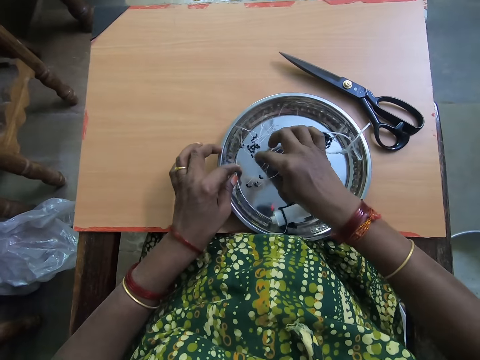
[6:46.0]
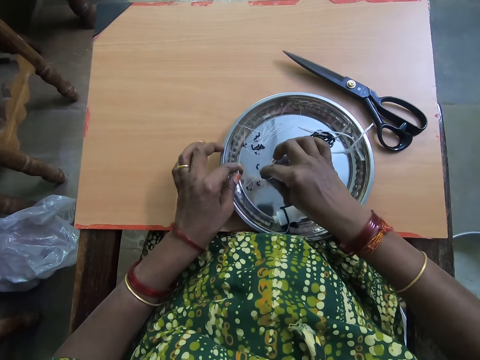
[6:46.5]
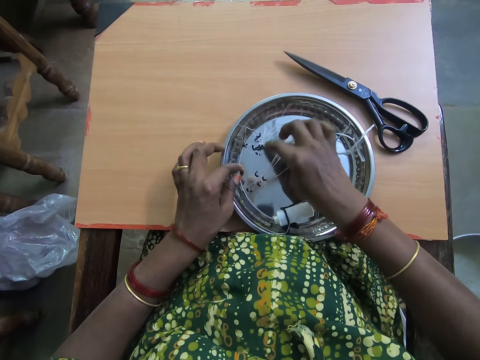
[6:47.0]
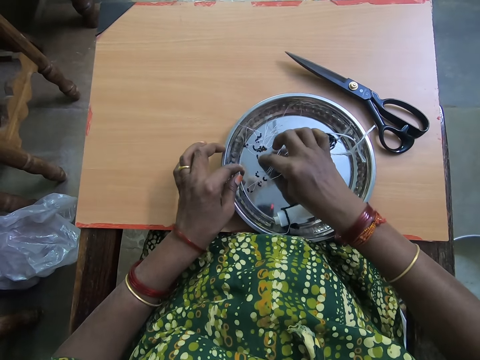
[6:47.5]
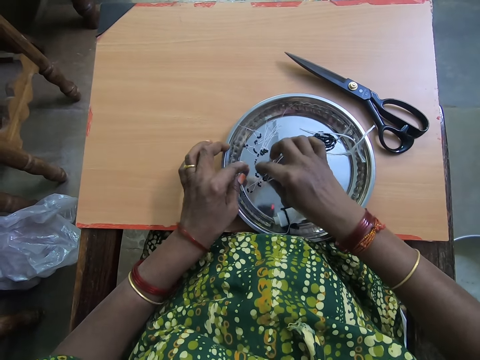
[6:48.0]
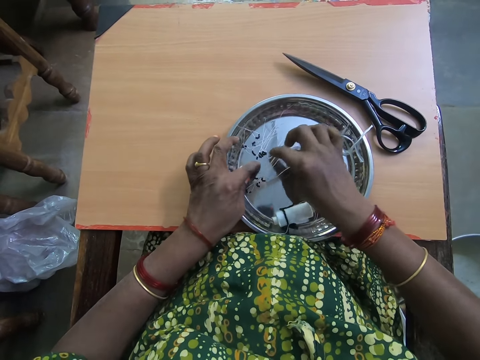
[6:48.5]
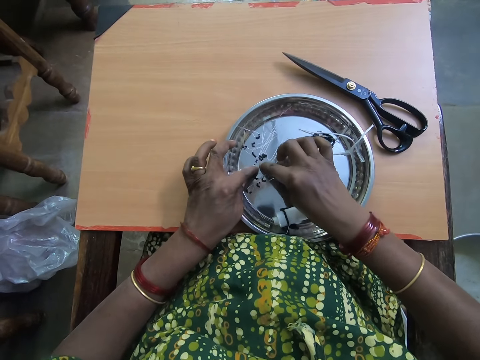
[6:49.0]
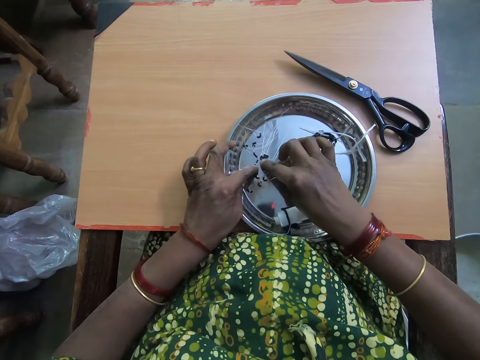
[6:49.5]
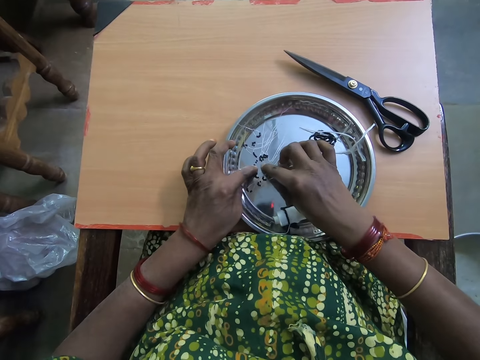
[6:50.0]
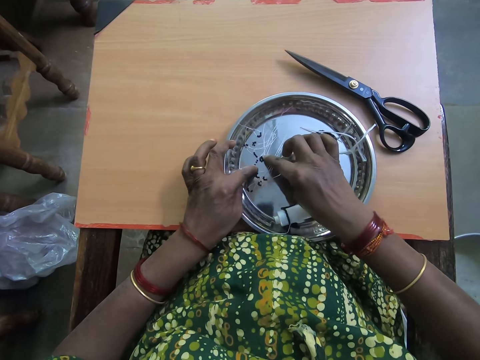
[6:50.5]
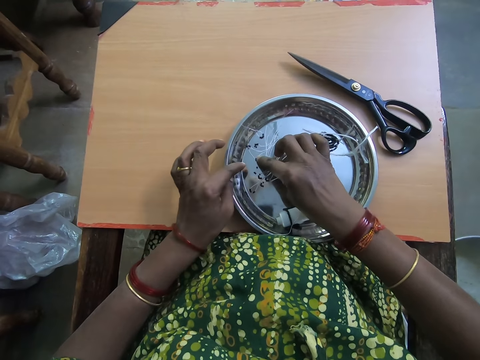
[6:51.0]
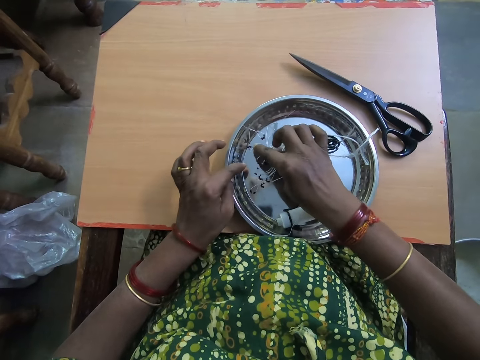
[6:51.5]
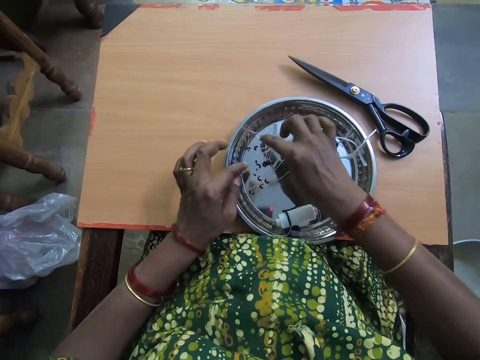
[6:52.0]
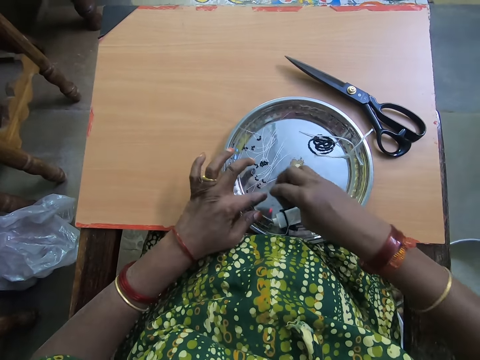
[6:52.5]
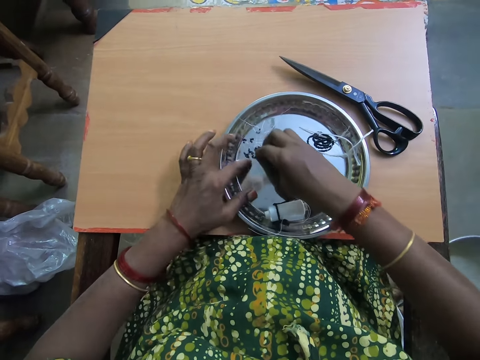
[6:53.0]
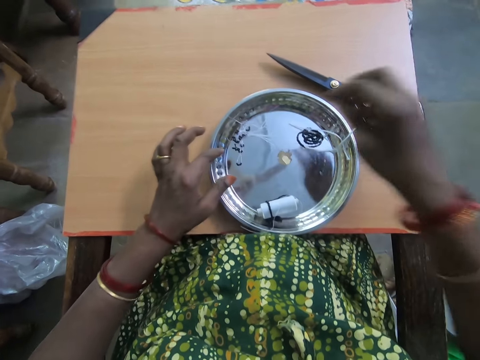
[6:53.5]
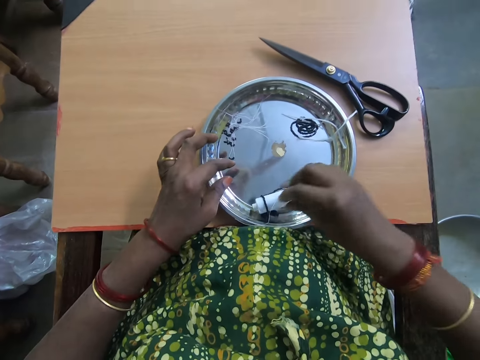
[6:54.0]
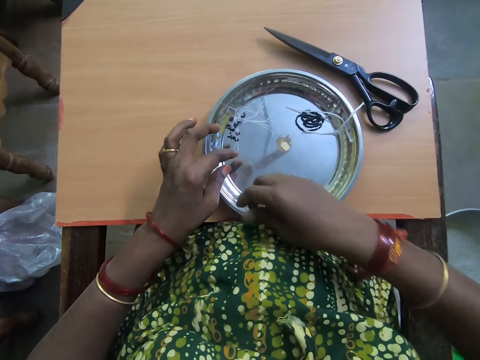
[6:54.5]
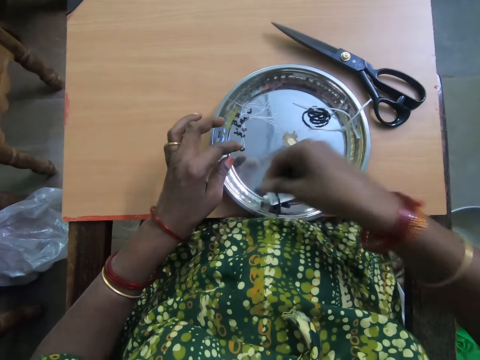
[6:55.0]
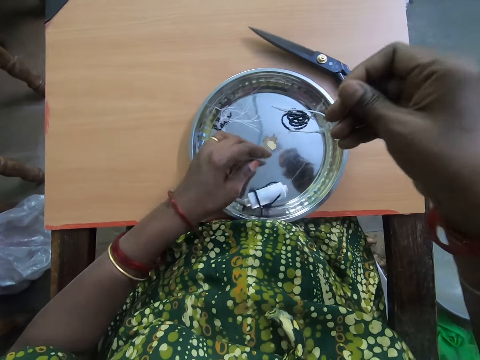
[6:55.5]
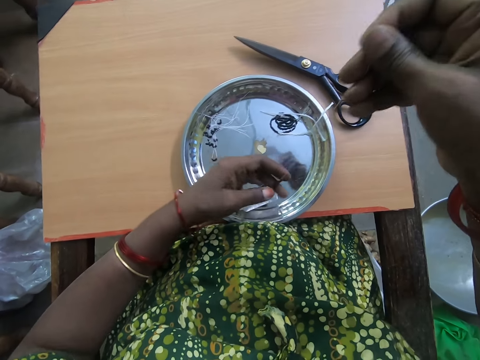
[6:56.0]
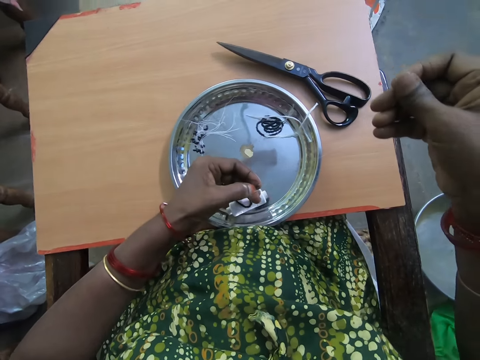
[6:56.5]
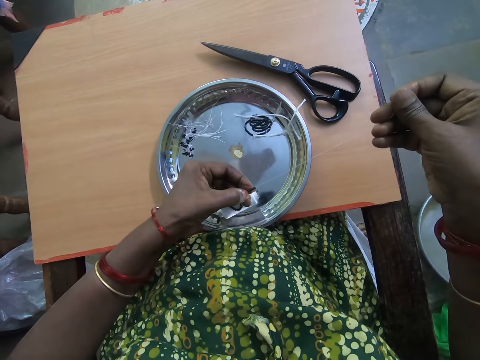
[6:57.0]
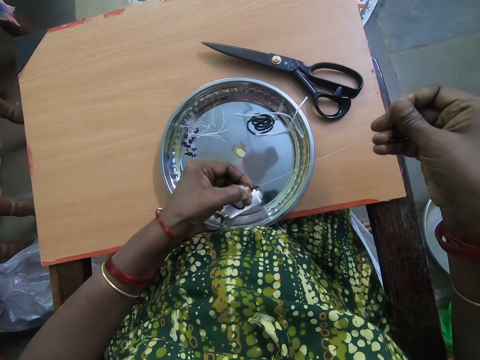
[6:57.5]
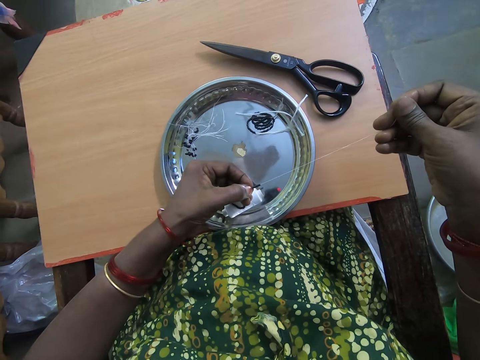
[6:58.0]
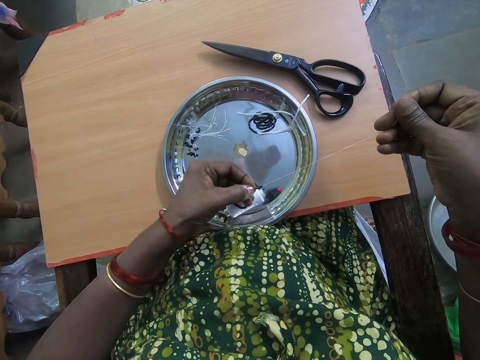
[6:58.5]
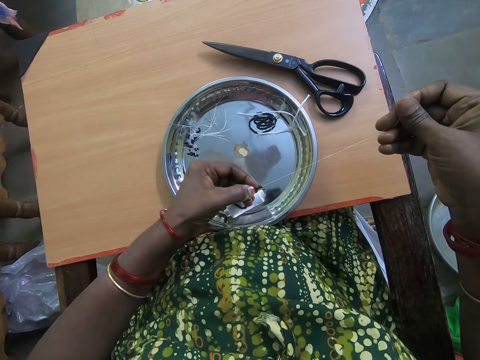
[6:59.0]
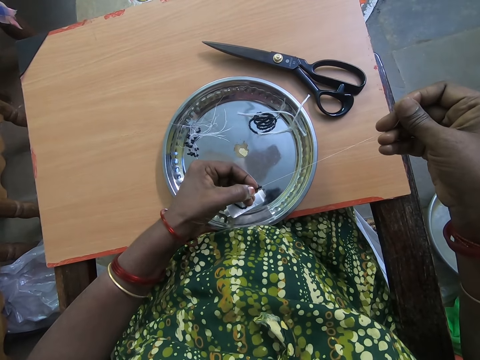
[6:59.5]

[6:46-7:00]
The camera wearer moves the beads in the plate with her right hand. She pushes the beaded thread to a corner in the plate with her hand. She picks up the thread from the plate with her right hand and strengthens the polyester yarn. She pulls out the thread with her right hand. She separates beads in the thread with her left hand.

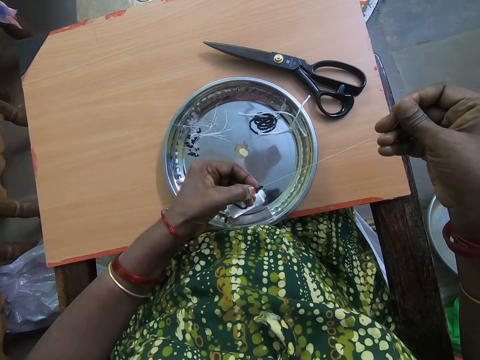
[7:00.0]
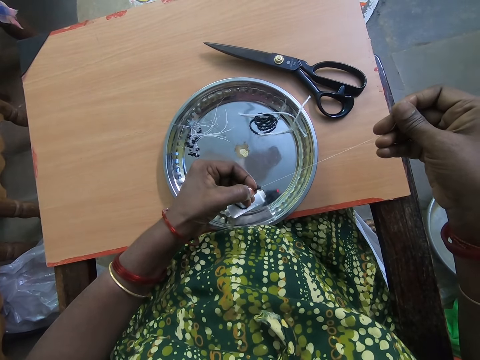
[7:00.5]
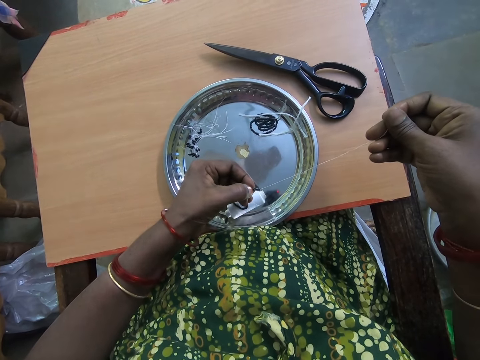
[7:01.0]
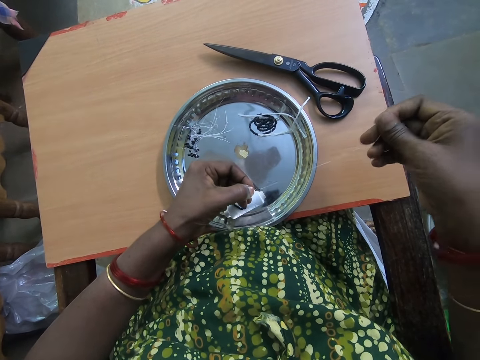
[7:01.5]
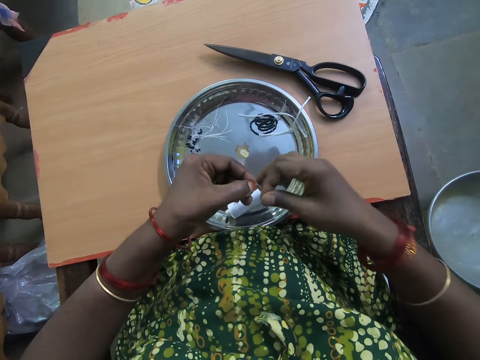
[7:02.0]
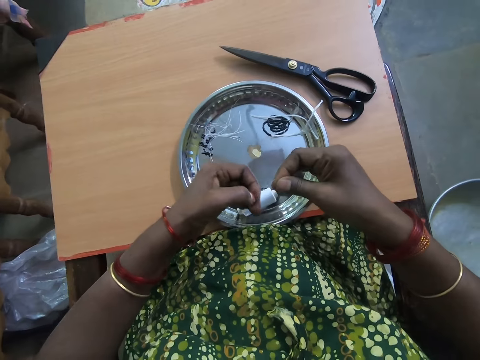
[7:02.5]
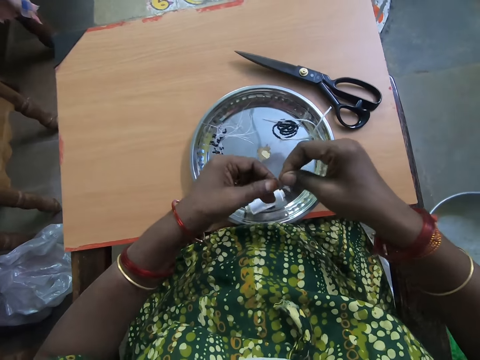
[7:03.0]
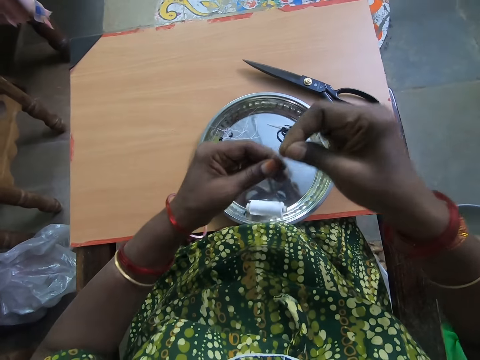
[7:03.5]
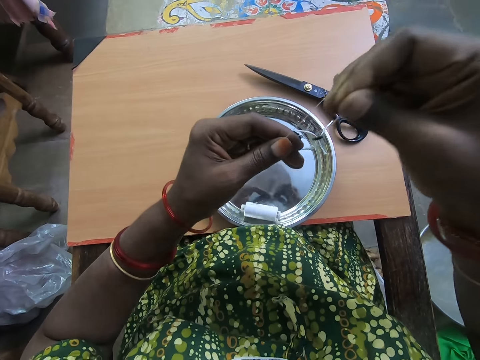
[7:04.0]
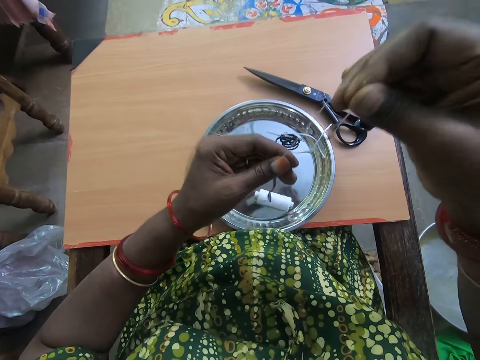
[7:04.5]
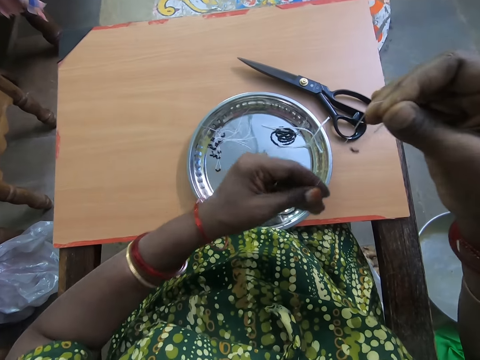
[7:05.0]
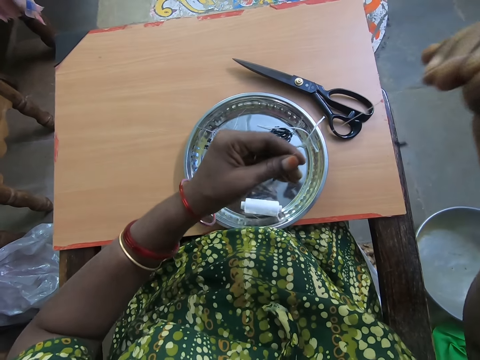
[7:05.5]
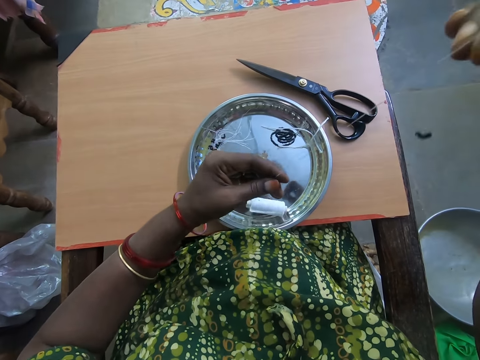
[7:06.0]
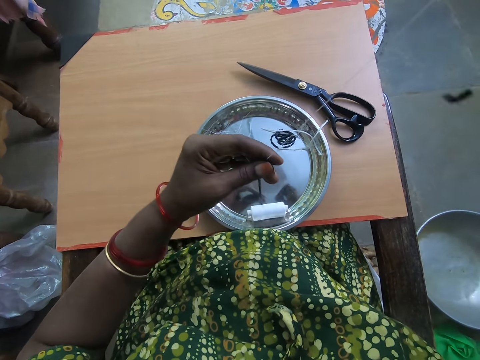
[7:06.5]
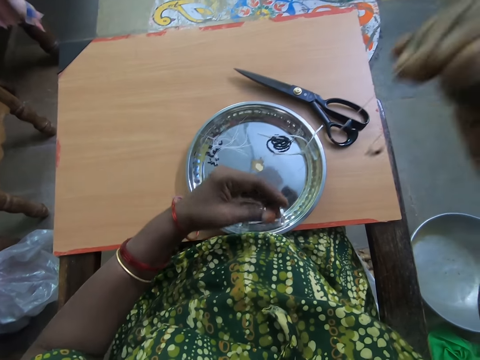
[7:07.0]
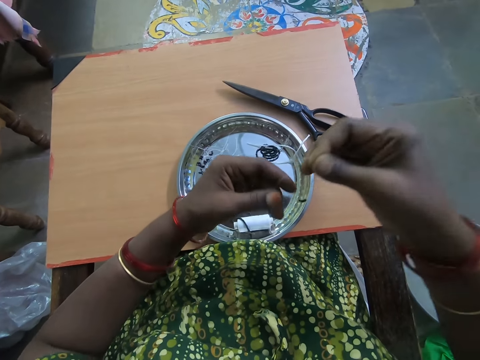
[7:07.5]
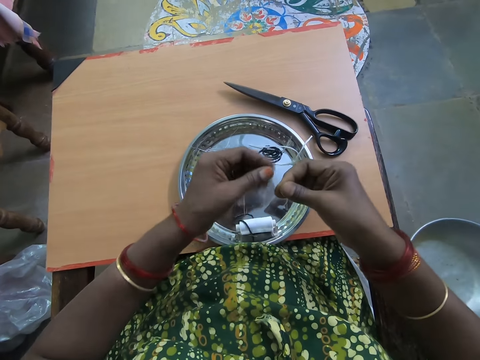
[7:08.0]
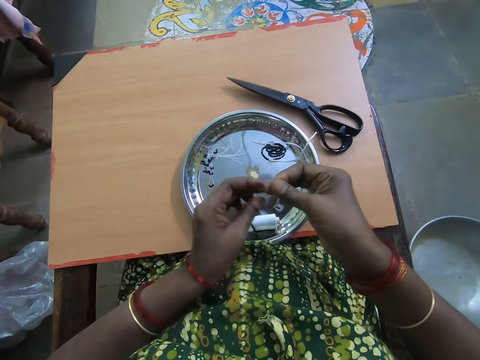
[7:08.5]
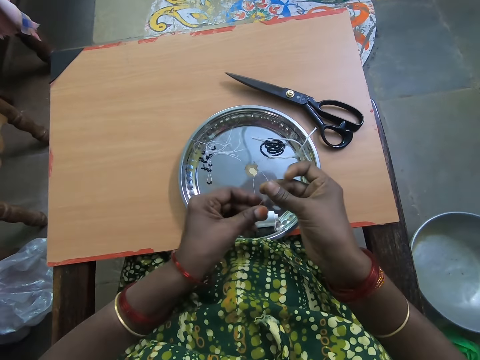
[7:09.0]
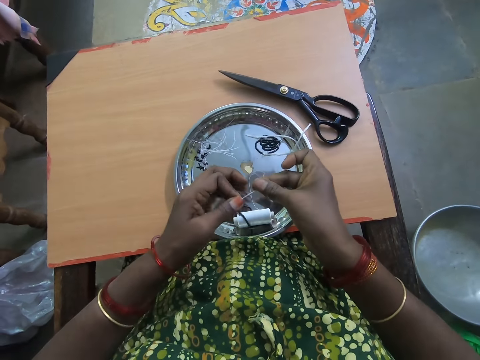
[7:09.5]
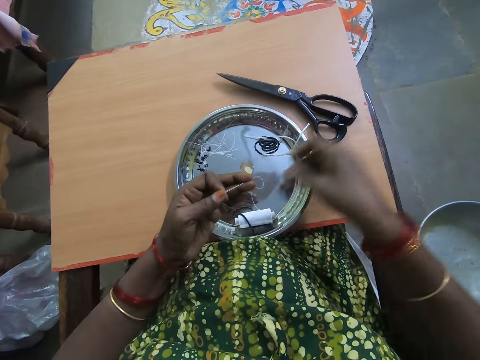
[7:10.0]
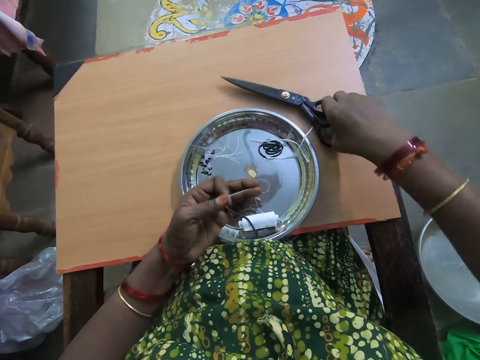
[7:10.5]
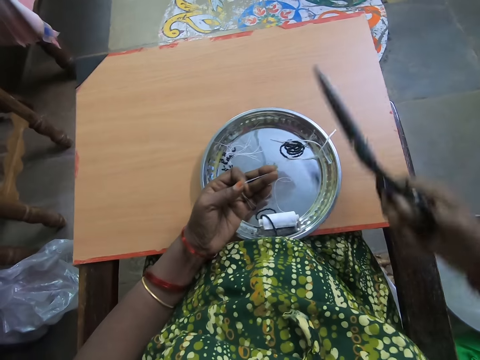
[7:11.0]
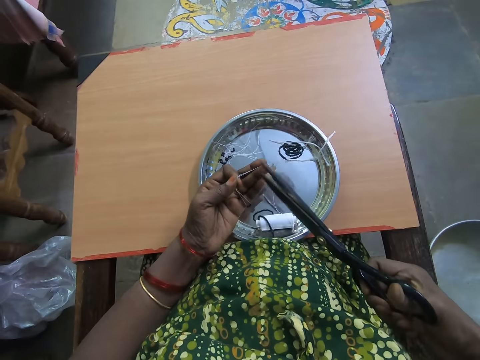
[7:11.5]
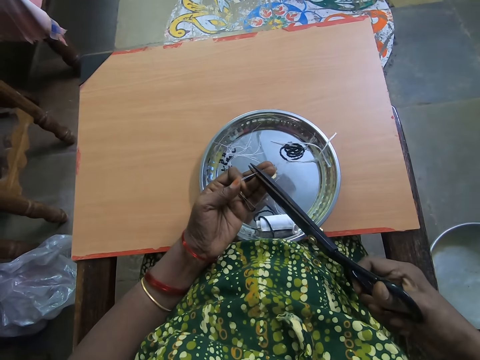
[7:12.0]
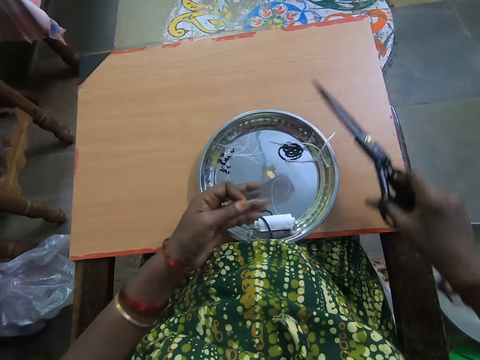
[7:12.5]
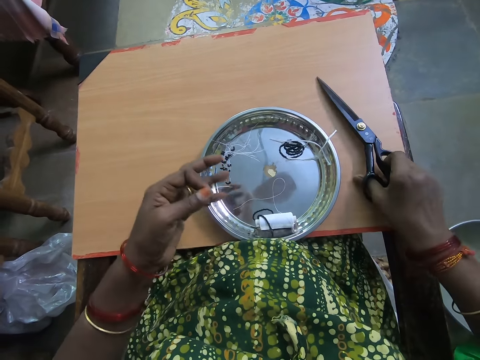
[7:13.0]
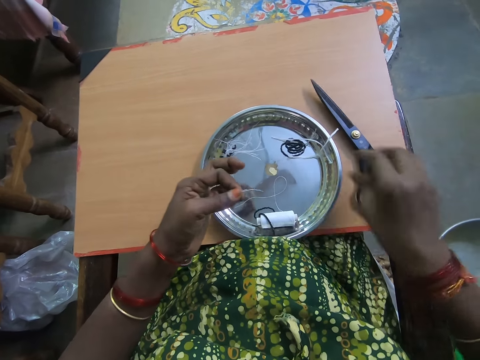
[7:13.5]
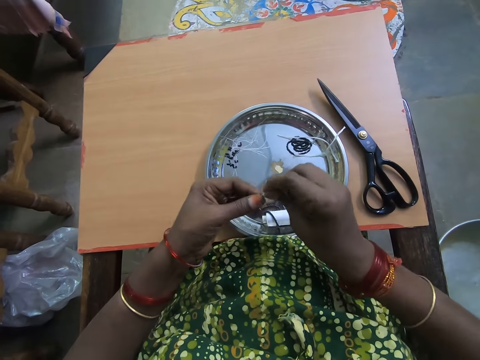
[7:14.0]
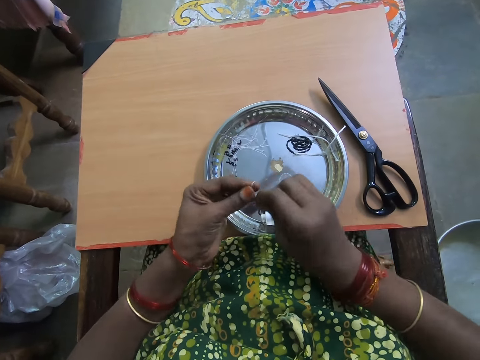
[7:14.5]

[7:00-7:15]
The camera wearer folds the polyester yarn. She pulls down the beads in the thread with her left hand. She raises up the thread with her right hand. She strengthens the polyester yarn. She passes the thread to her left hand. She folds the polyester yarn. She picks up the scissors from the table with her right hand. She holds the tip of the thread with her left fingers. She cuts the thread with the scissors. She drops the scissors on the table. She folds the polyester yarn.
